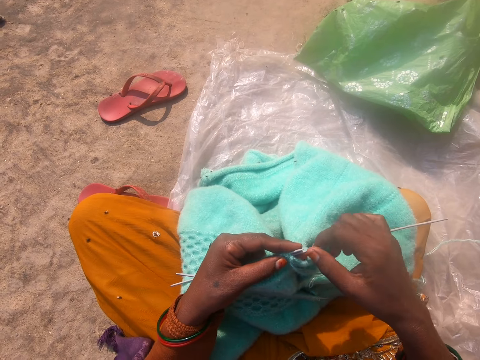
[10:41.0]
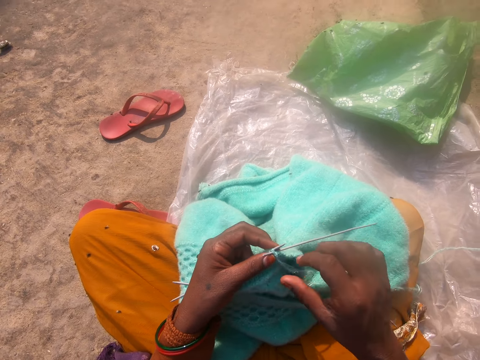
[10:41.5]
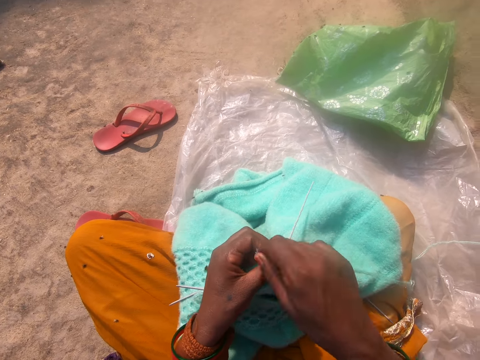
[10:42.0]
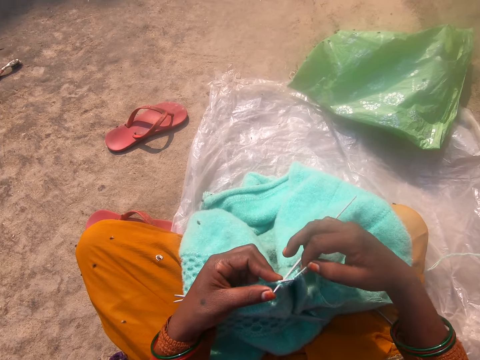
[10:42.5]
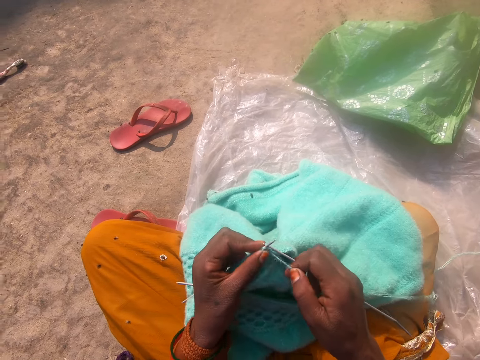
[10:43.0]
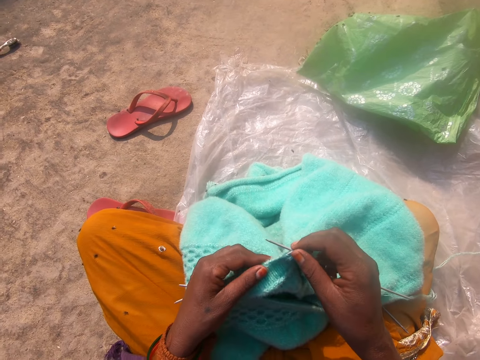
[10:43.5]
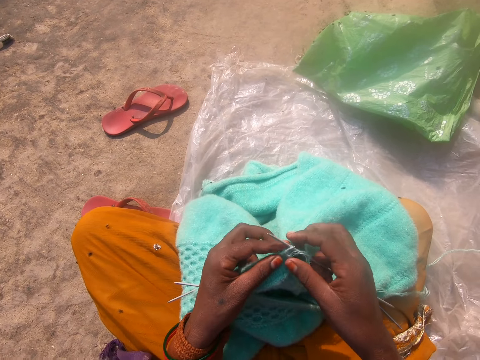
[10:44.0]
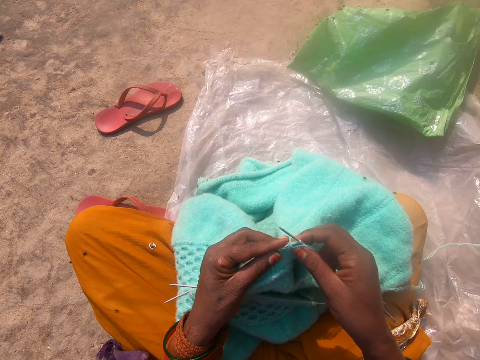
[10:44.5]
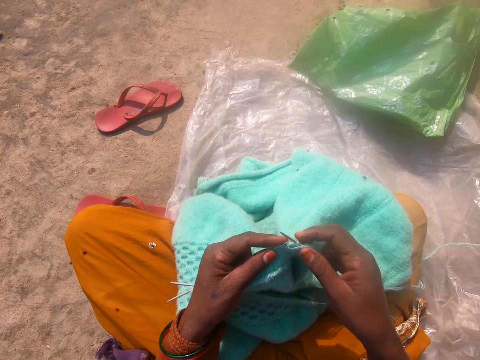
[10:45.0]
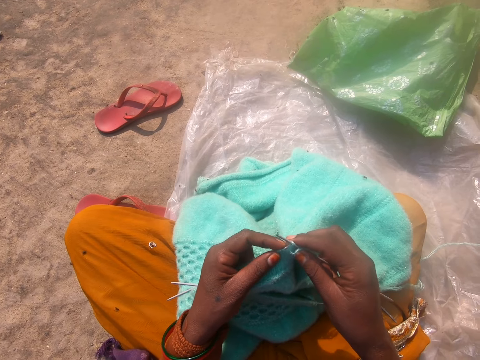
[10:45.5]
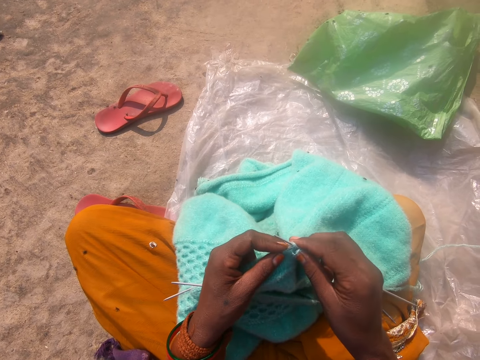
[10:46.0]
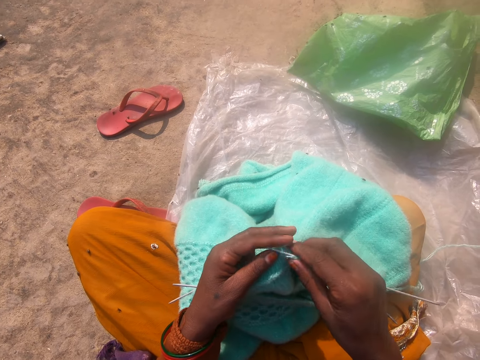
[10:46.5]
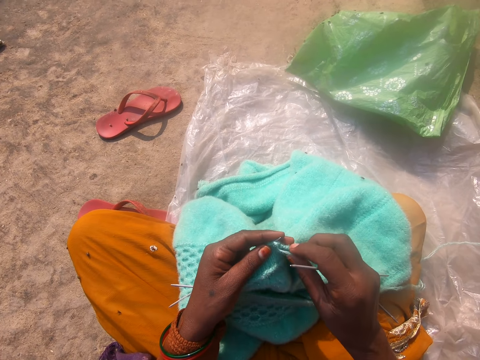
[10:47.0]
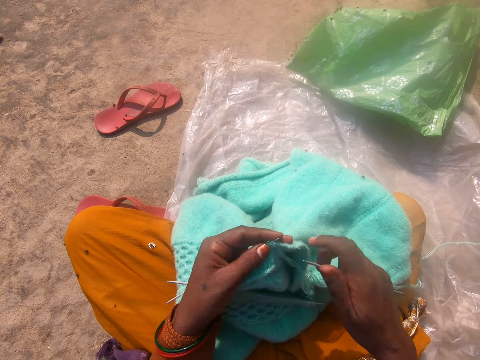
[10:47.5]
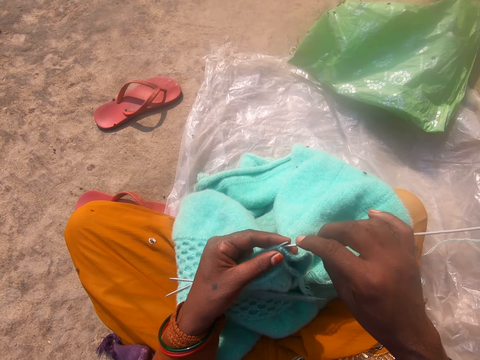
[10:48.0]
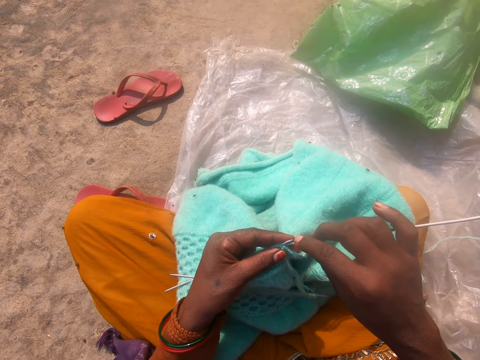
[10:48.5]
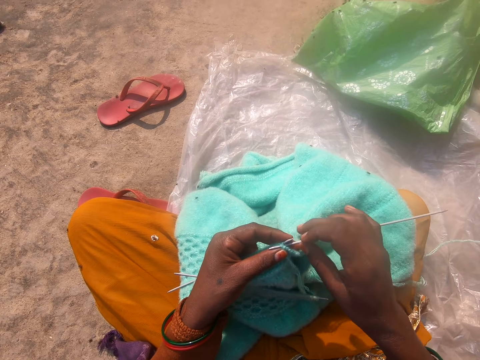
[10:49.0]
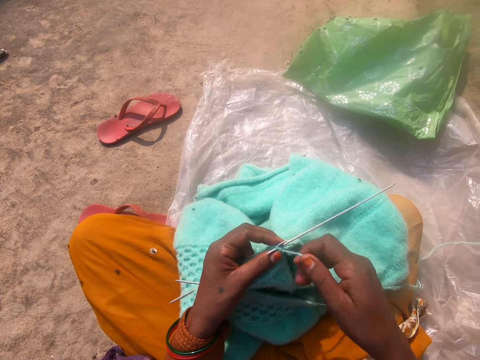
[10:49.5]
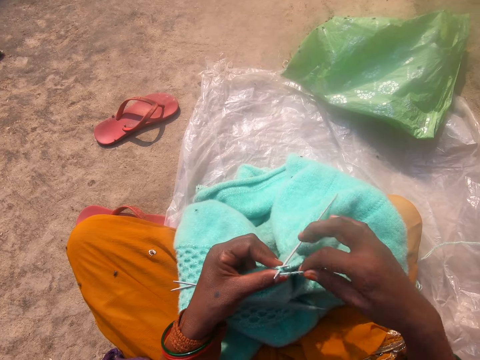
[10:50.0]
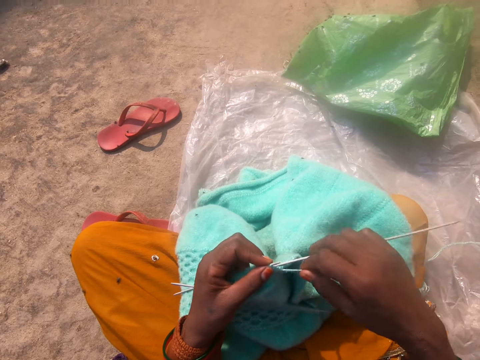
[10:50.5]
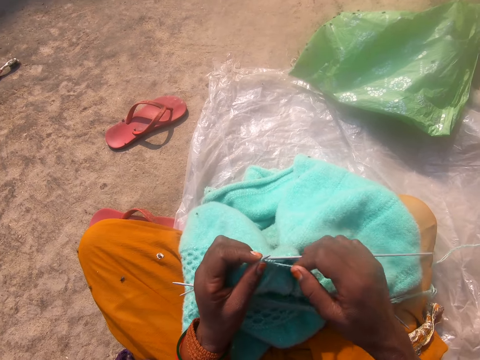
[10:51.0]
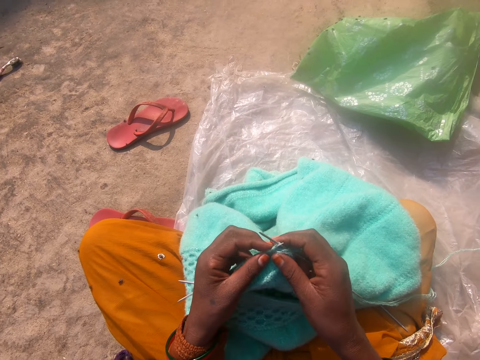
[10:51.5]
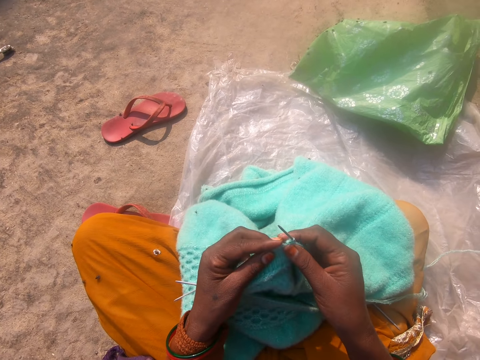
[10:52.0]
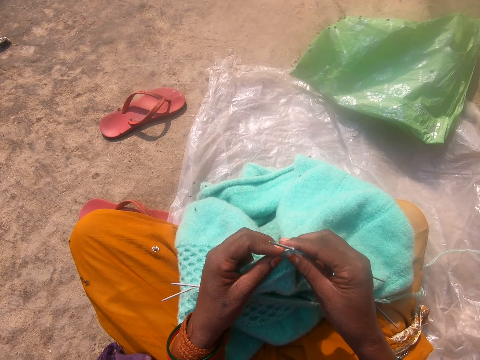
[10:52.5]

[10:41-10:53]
The camera wearer knits the fabric with the crochet hook. They remove the crochet hook from the fabric. They pull the crochet hook in the fabric. They knit the fabric with the crochet hook.

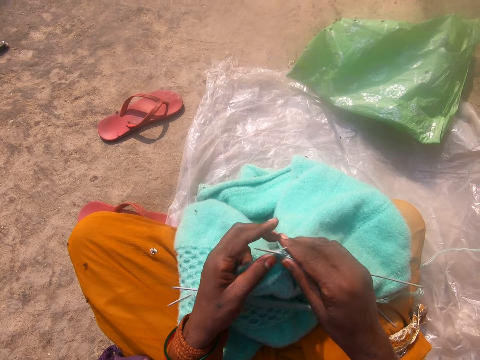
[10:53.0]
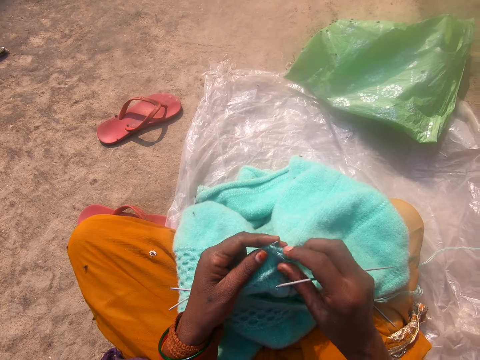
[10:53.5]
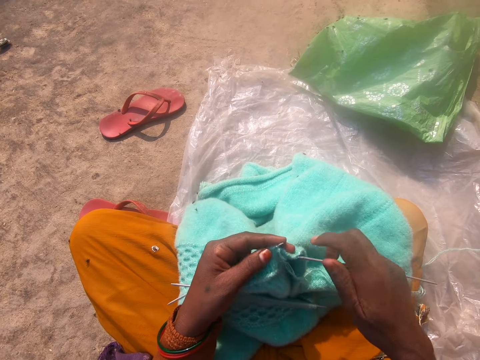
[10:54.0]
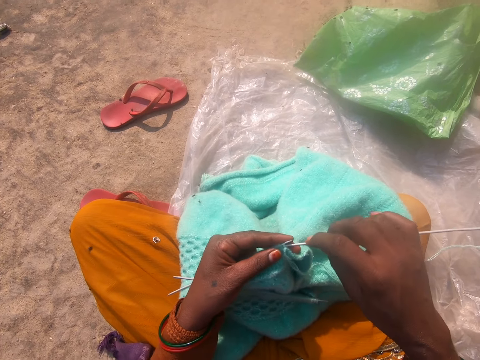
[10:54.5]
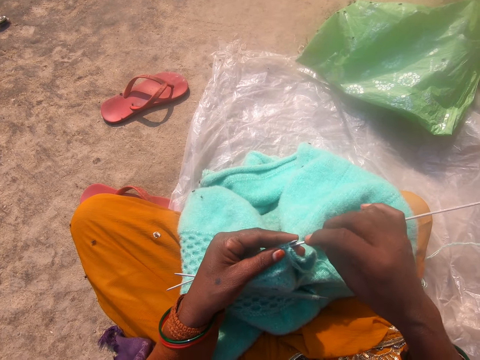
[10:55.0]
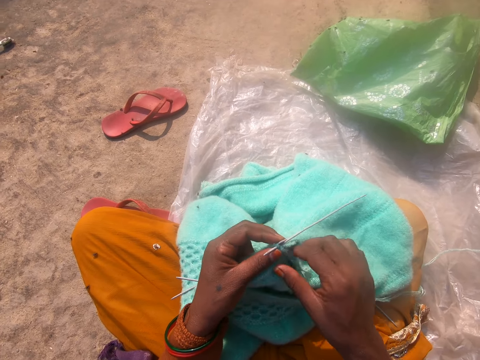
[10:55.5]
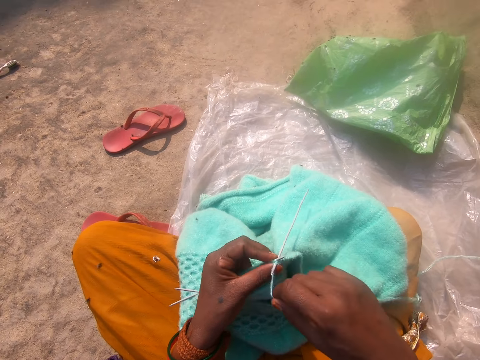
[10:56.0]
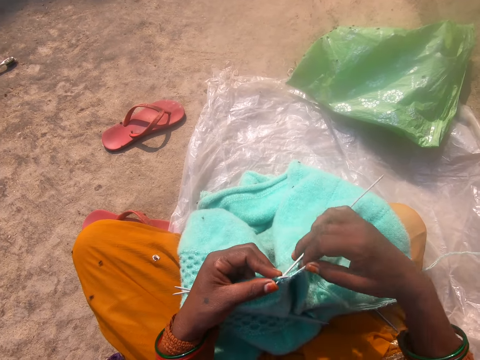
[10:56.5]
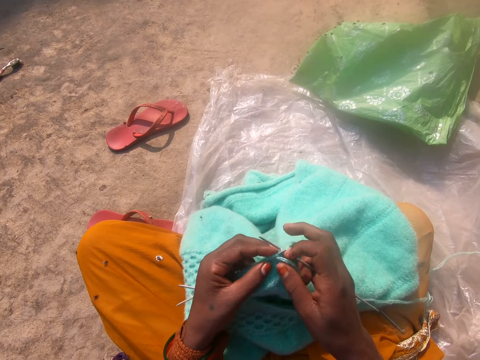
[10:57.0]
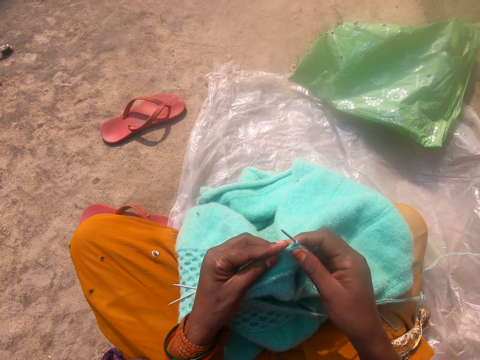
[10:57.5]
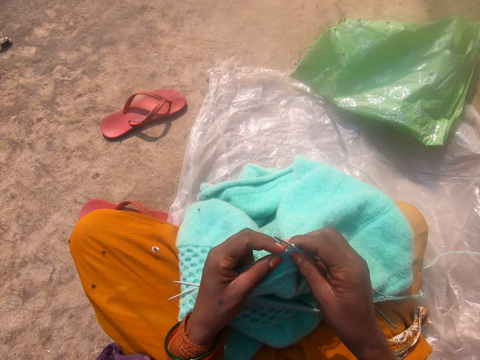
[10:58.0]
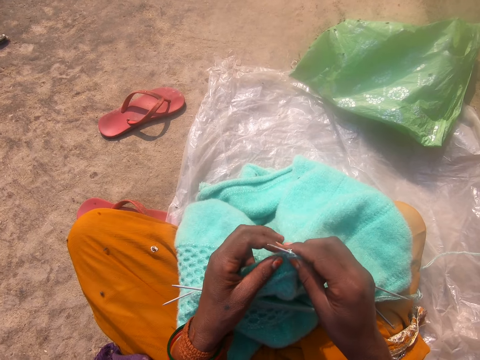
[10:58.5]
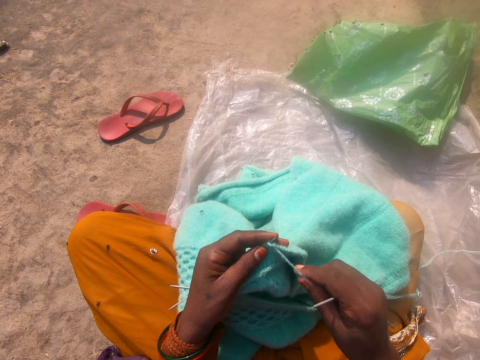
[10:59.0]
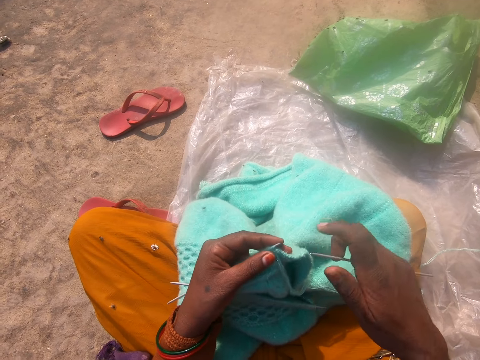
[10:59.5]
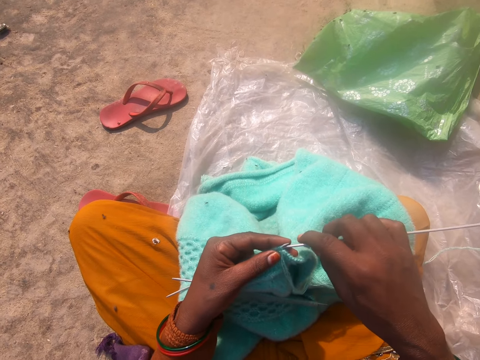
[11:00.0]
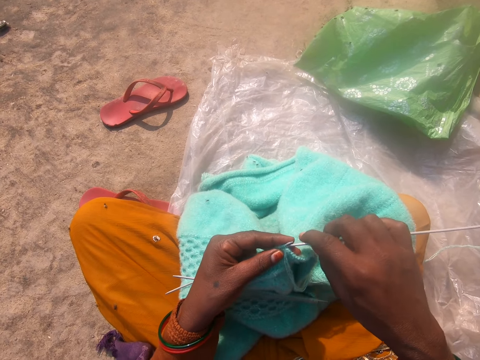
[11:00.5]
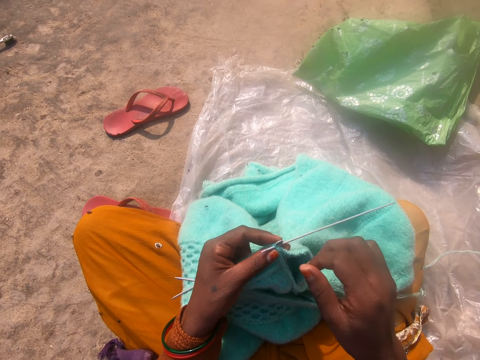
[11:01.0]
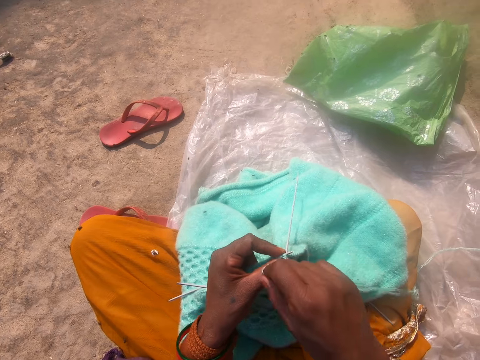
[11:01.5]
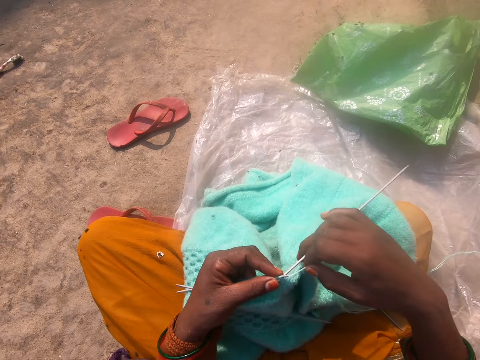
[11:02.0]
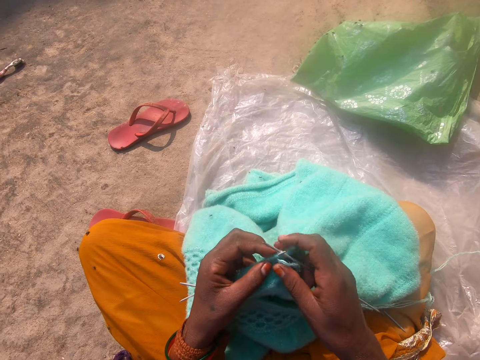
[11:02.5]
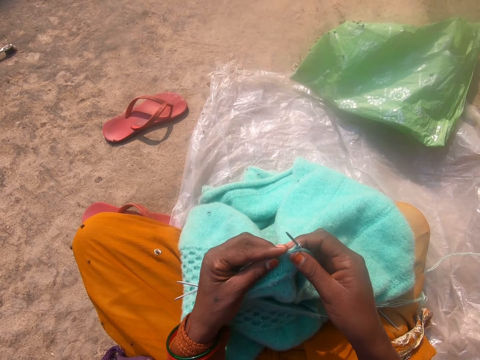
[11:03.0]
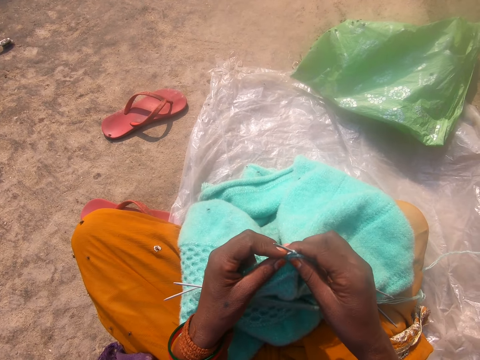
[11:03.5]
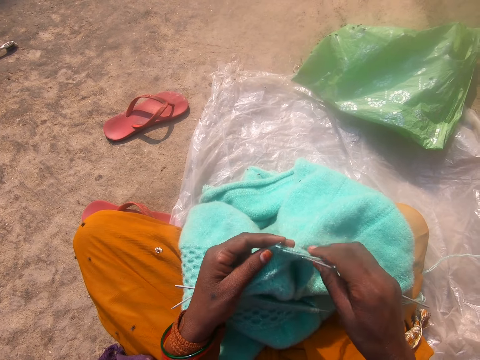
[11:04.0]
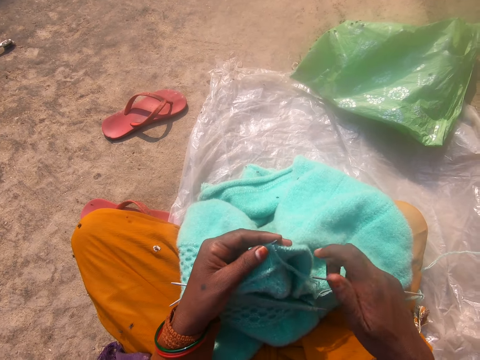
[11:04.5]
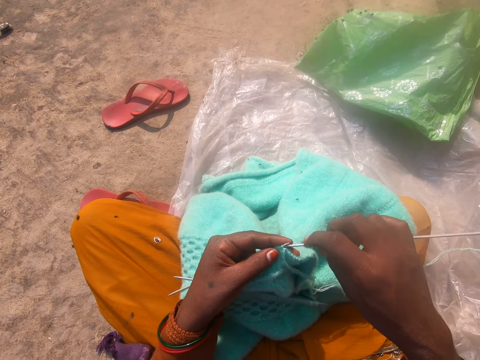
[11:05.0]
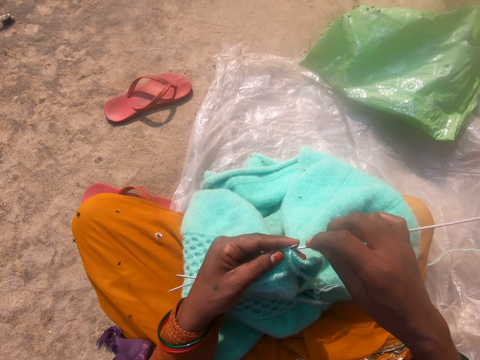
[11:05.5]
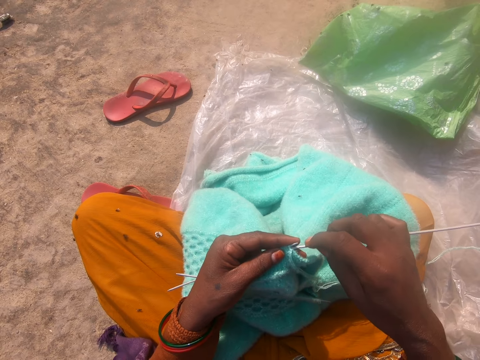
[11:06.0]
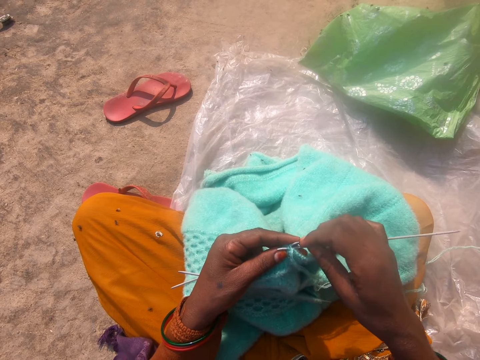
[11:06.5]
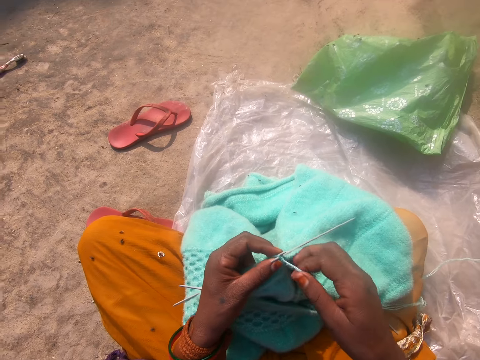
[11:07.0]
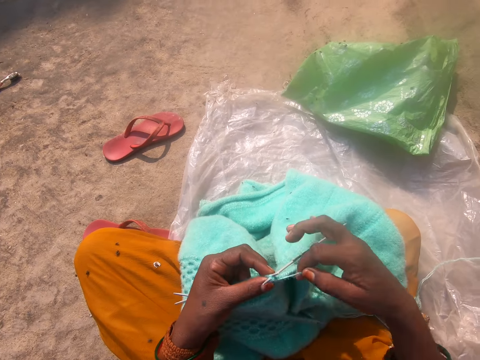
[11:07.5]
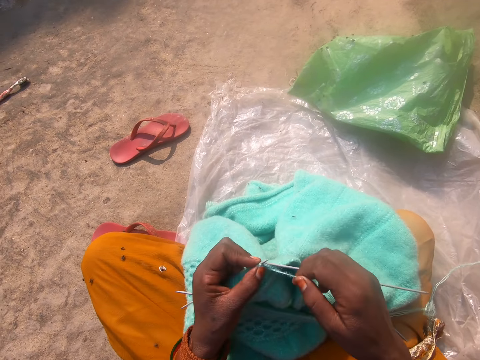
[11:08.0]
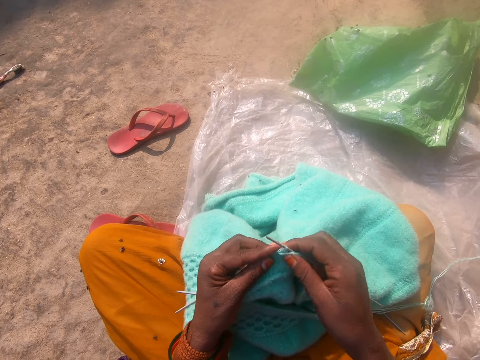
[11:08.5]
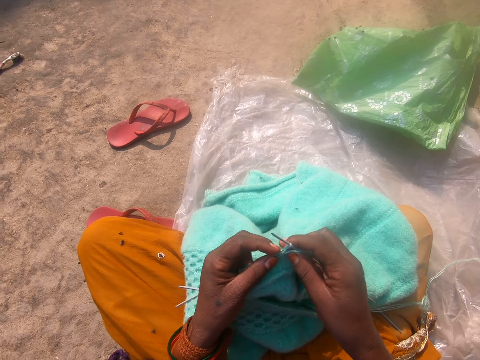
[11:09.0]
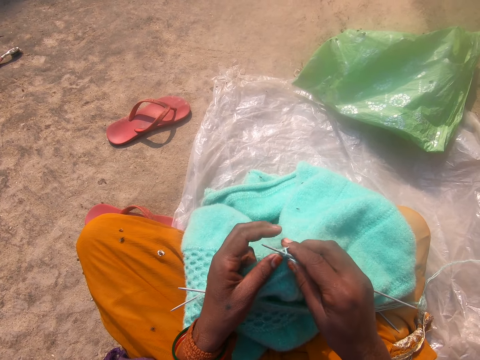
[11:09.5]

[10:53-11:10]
The camera wearer removes the crochet hook from the fabric. They fix the crochet hook in the fabric. They knit the fabric with the crochet hook. They remove the crochet hook from the fabric. They fix the crochet hook in the fabric. They knit the fabric with the crochet hook. They remove the crochet hook in the fabric. They fix the crochet hook in the fabric. They knit the fabric with the crochet hook.
